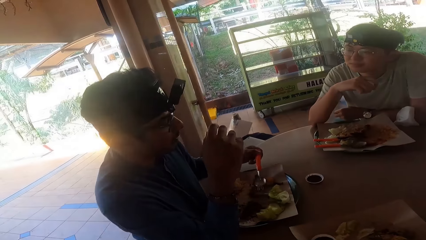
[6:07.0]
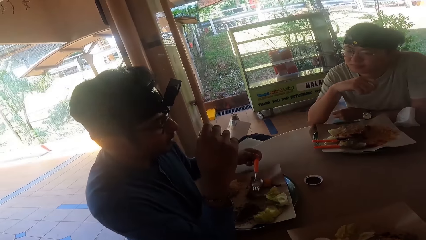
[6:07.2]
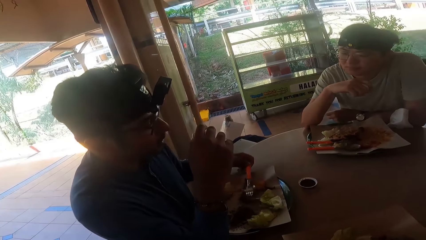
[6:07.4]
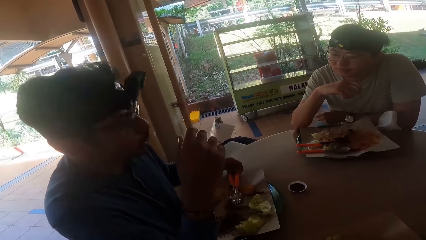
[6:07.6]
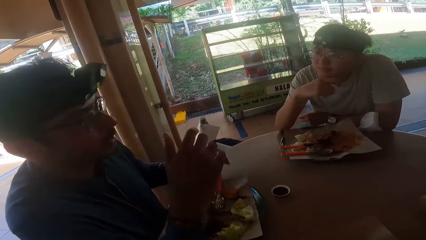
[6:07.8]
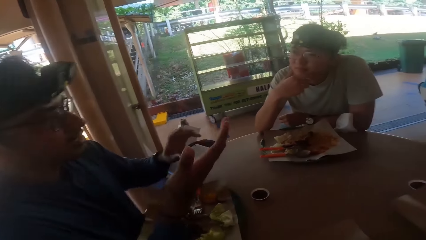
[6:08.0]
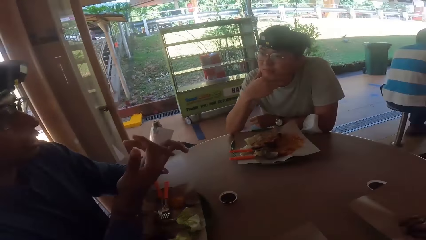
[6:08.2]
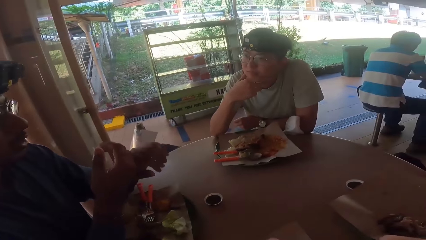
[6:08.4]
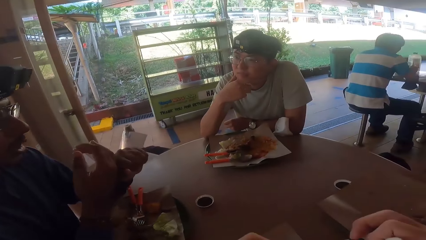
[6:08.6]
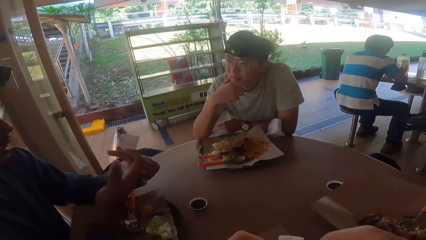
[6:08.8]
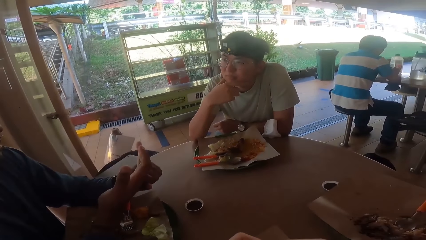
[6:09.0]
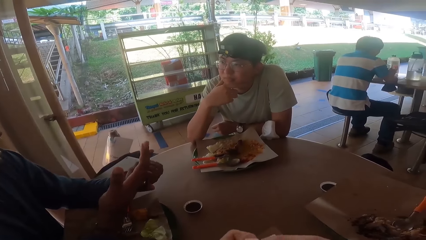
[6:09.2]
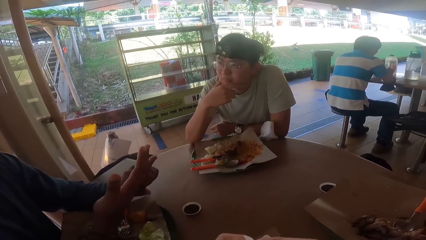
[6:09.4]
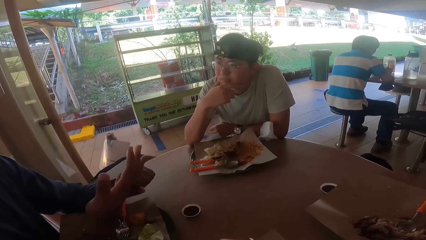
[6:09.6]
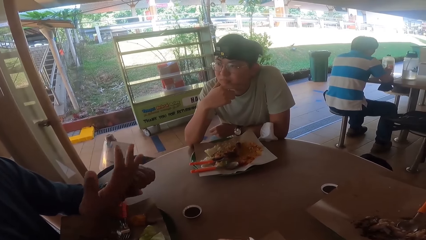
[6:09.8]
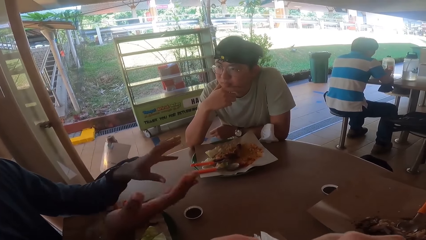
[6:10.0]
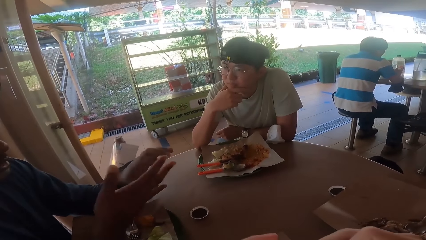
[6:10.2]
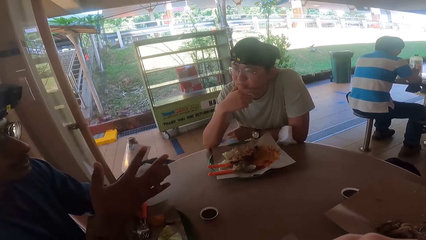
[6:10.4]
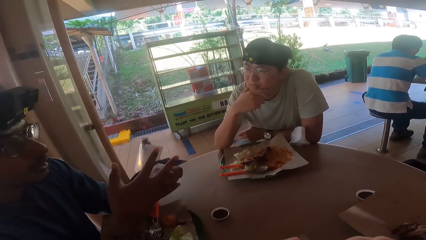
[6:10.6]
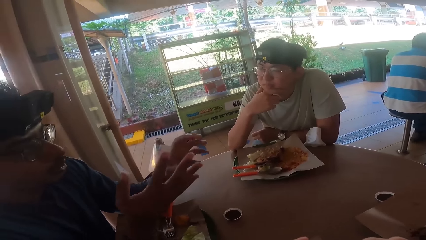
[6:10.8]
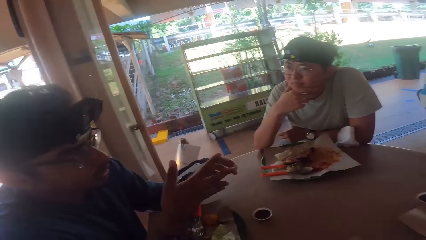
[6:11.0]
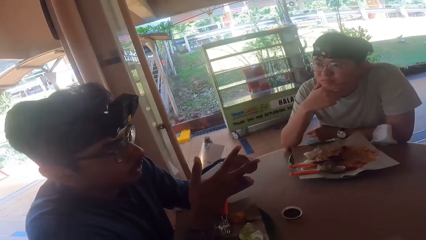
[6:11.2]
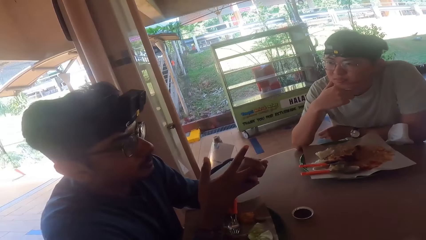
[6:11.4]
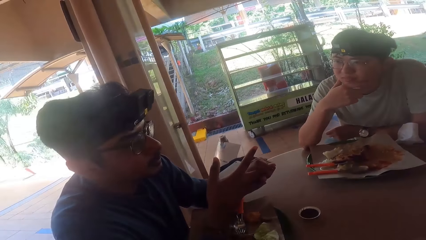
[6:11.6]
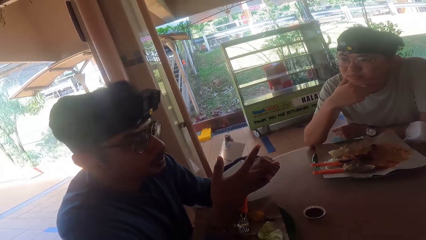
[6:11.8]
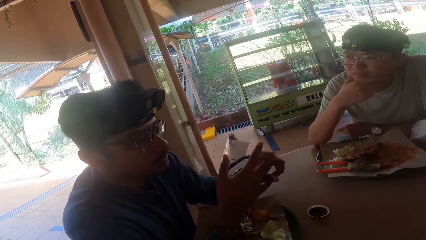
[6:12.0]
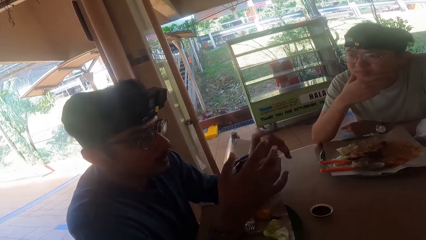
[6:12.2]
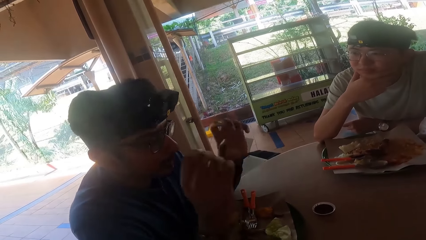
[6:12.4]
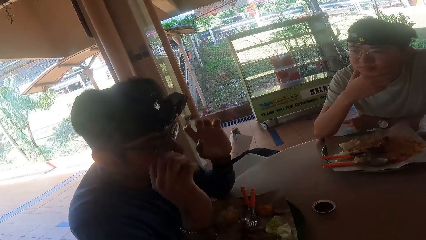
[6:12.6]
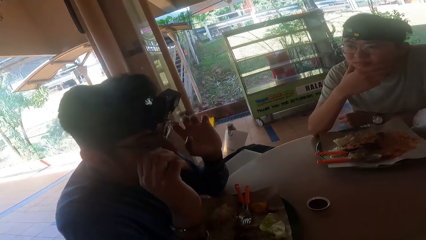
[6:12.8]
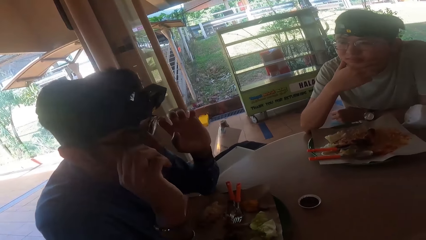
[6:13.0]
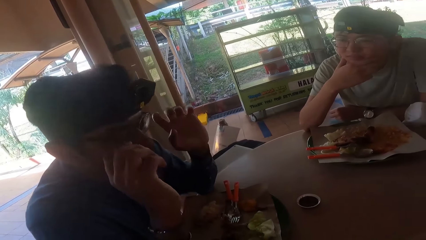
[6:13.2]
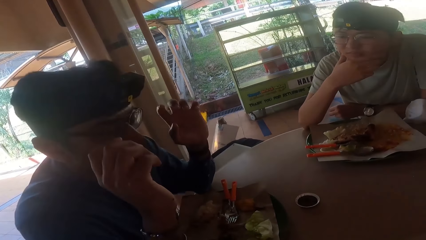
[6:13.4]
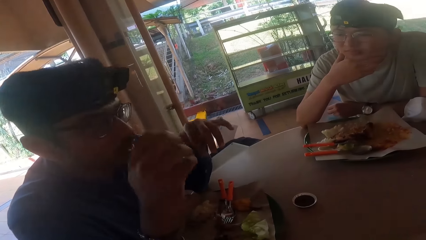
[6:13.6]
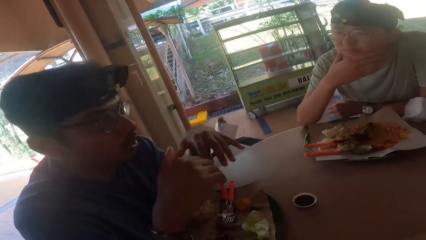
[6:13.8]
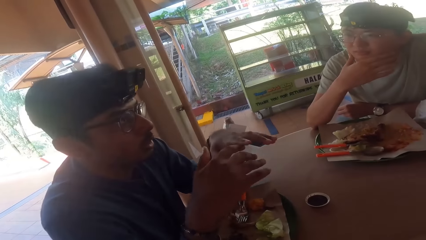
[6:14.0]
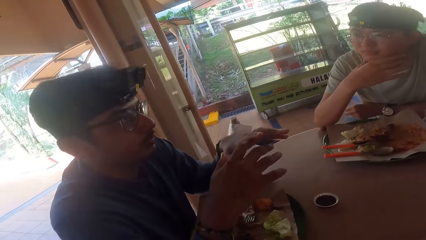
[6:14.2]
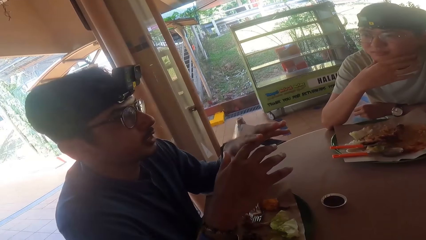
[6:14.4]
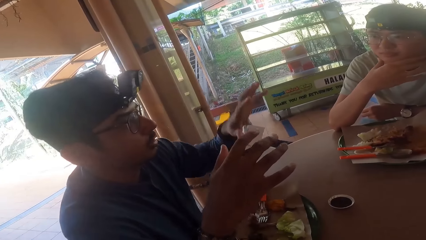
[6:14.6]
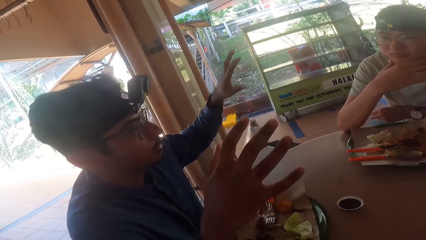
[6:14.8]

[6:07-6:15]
A man demonstrates with his hands on the table.

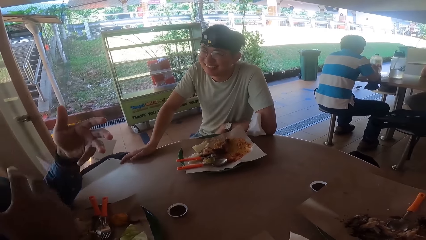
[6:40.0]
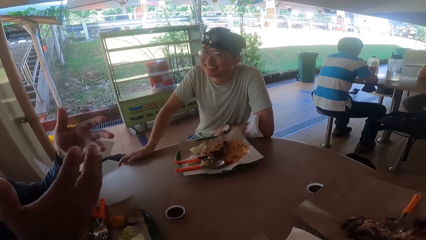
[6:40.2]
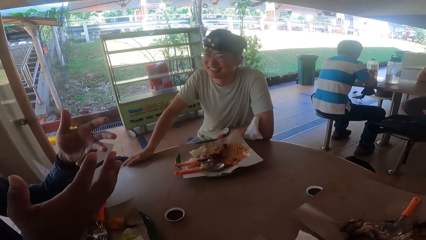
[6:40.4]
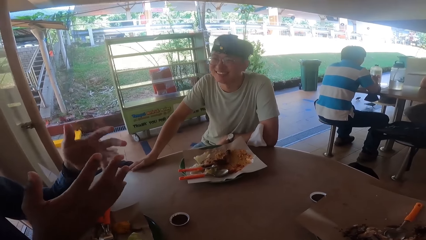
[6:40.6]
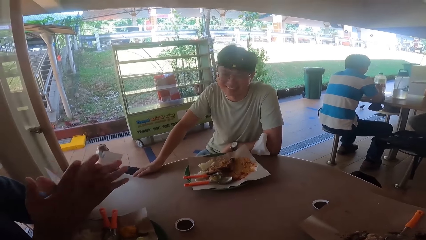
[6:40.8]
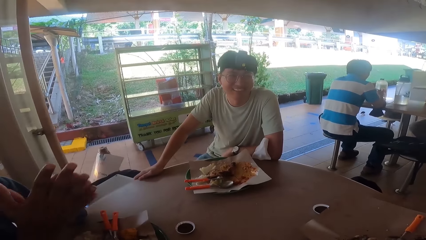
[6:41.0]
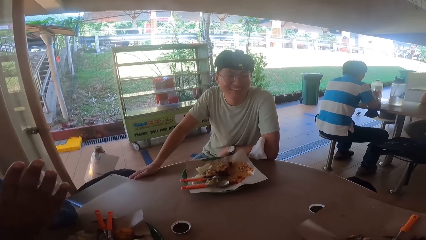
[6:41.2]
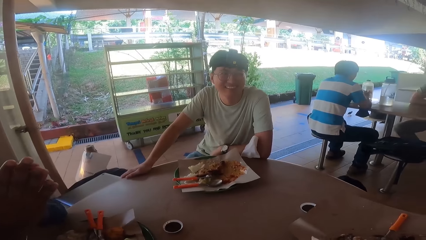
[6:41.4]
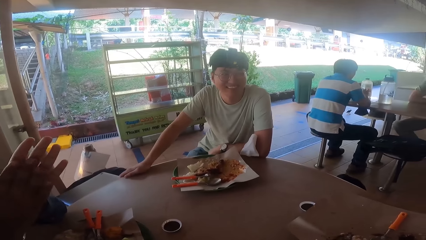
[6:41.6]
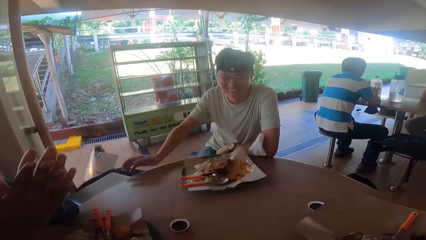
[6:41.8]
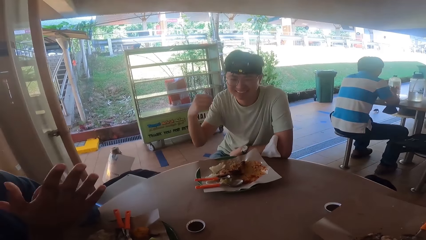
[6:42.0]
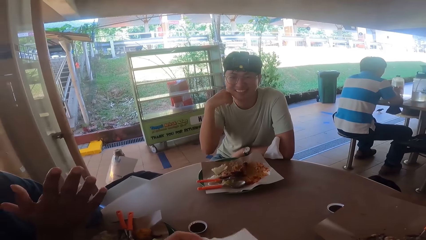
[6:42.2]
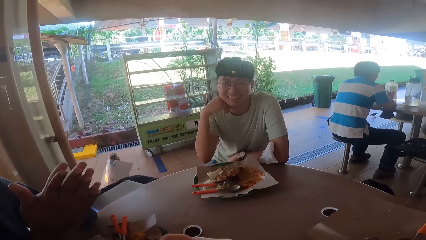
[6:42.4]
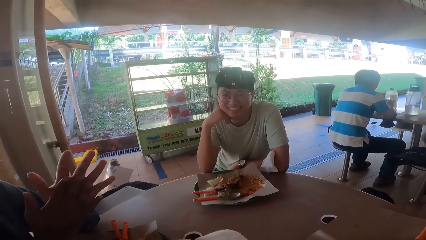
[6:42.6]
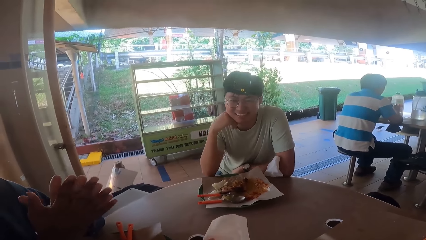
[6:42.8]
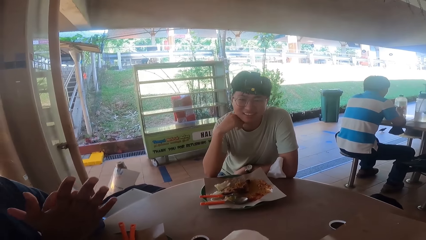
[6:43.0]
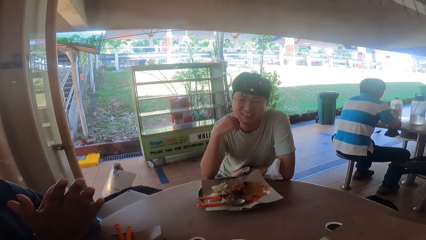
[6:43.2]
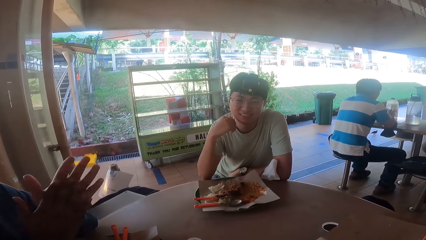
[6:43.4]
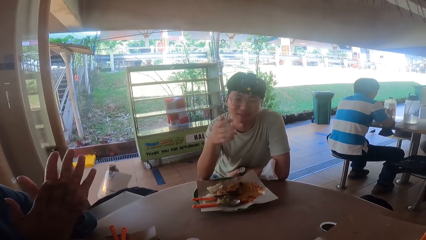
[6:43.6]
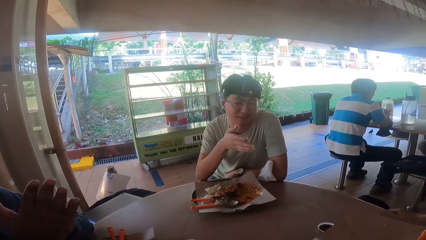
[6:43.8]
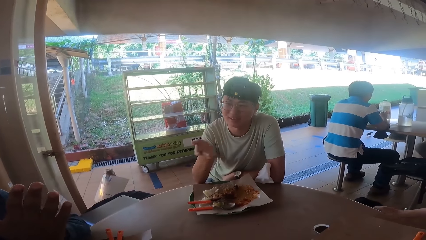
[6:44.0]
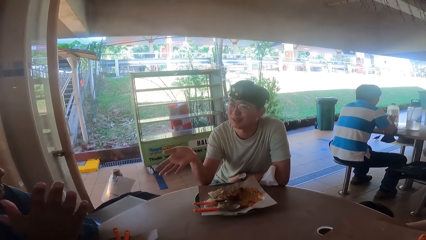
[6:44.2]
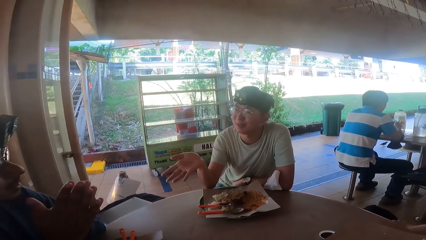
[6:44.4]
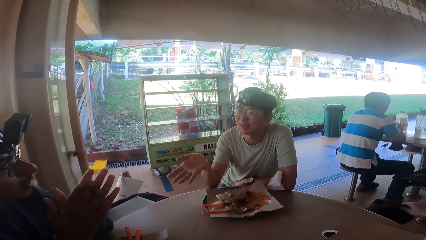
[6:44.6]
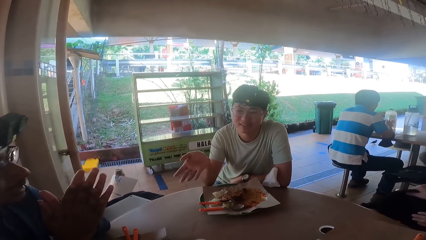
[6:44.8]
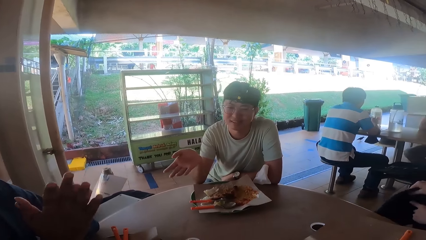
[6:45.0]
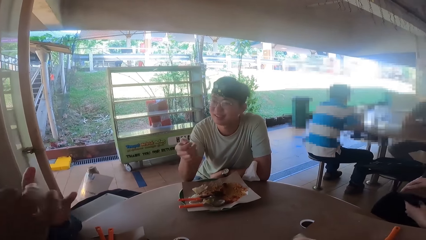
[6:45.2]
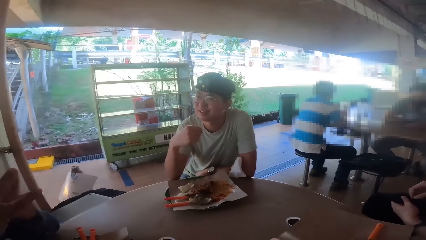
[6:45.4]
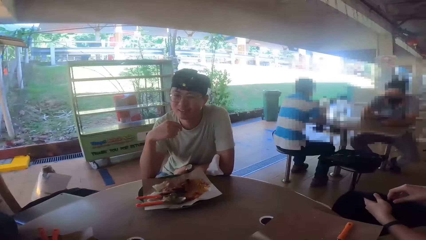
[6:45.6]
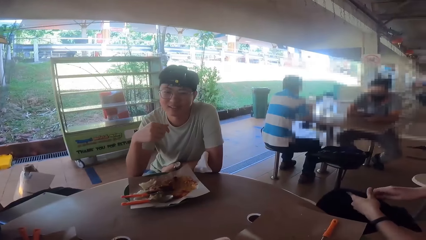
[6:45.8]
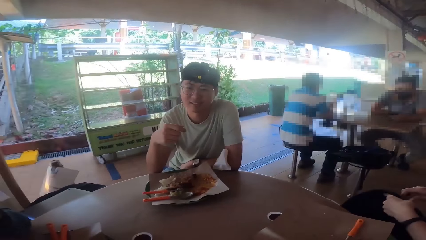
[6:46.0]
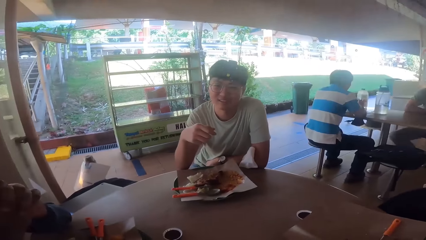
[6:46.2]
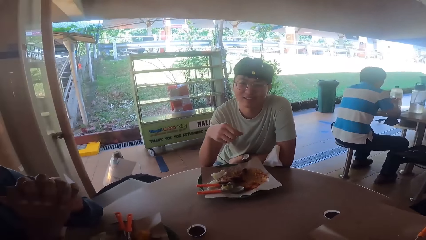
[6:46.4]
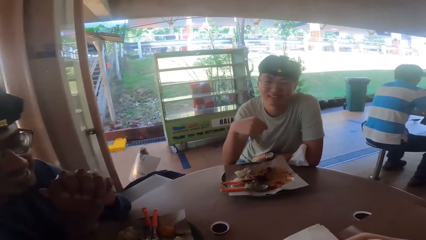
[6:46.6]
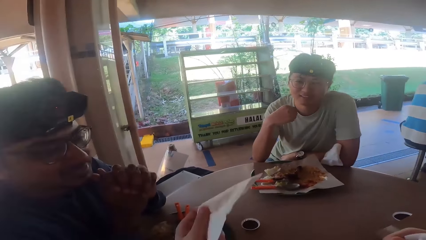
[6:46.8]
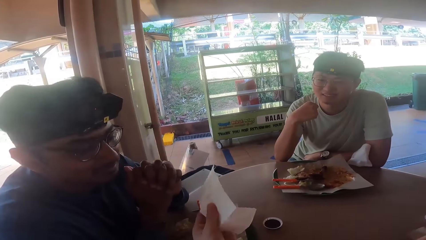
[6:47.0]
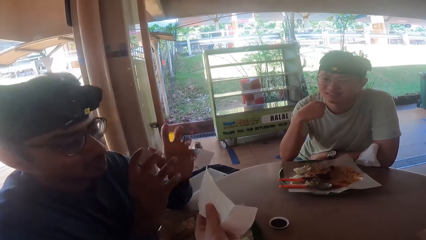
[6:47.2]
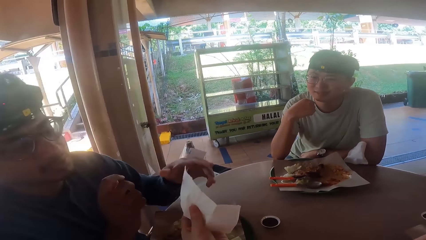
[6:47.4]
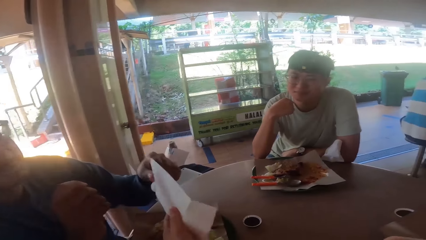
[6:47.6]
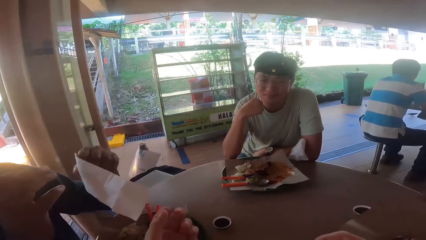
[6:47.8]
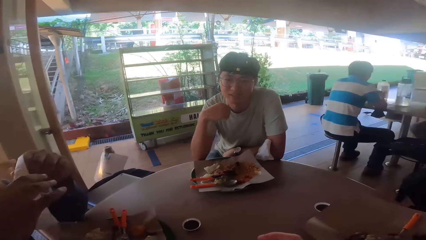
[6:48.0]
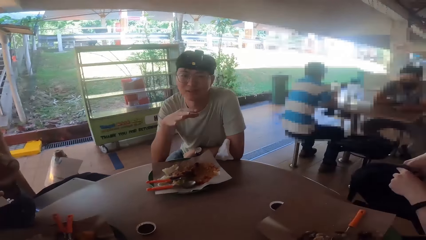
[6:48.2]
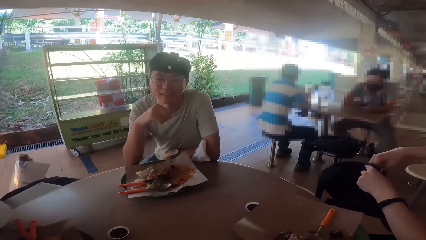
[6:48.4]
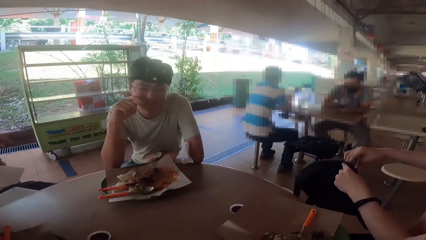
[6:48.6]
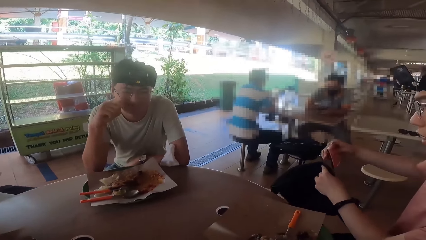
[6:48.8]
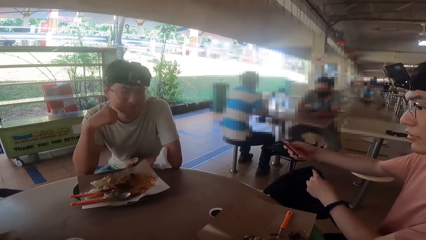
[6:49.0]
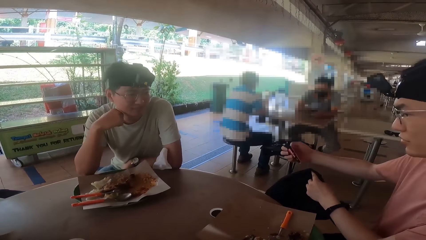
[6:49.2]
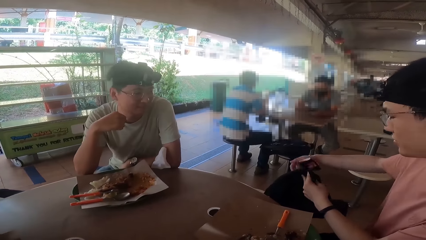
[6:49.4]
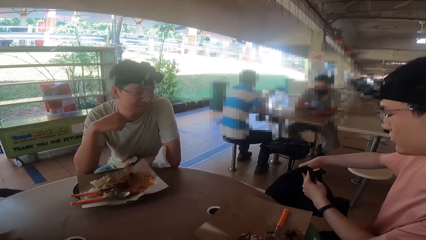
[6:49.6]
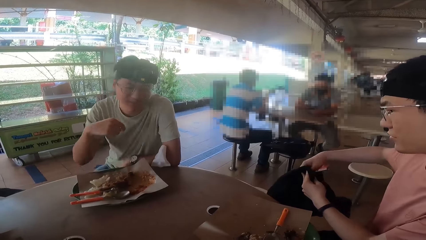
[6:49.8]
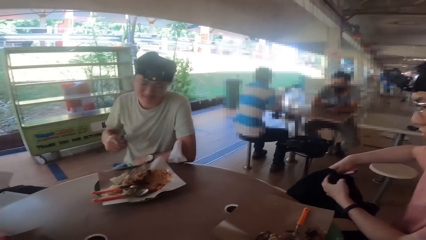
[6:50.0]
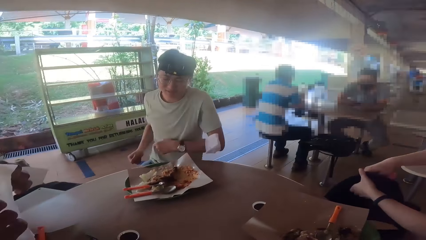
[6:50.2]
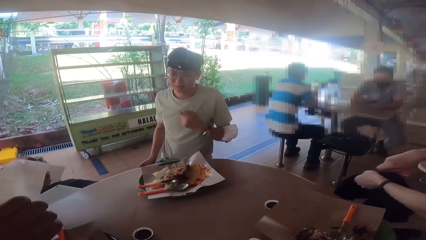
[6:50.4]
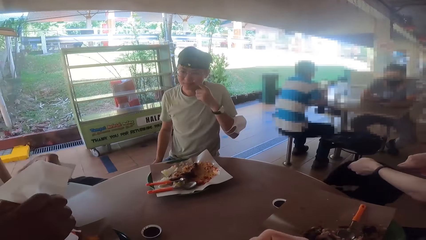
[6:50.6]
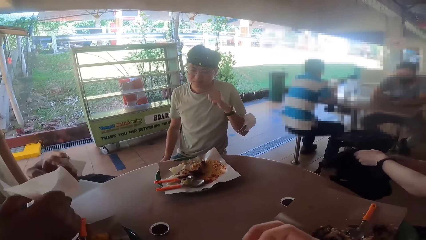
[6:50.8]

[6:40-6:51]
The camera wearer converses with a man. They converse with another man. They give a piece of tissue to the other man. A third man opens his bag and picks tissue from his bag.
